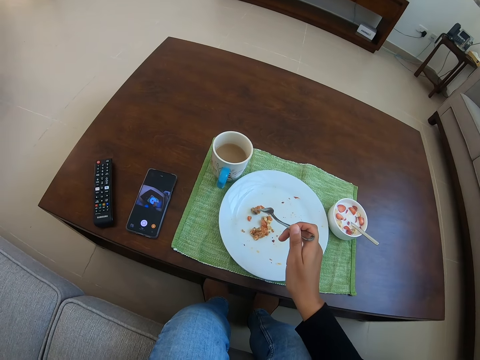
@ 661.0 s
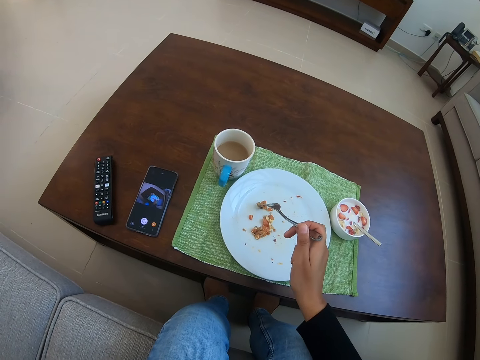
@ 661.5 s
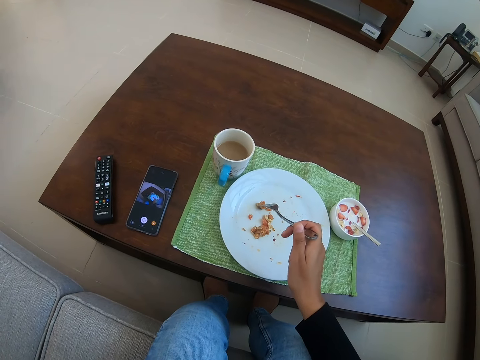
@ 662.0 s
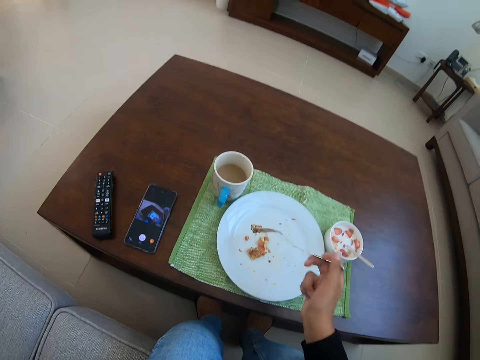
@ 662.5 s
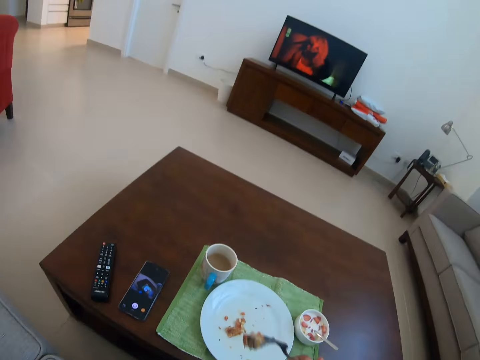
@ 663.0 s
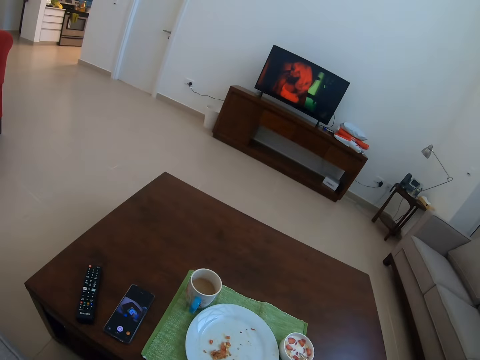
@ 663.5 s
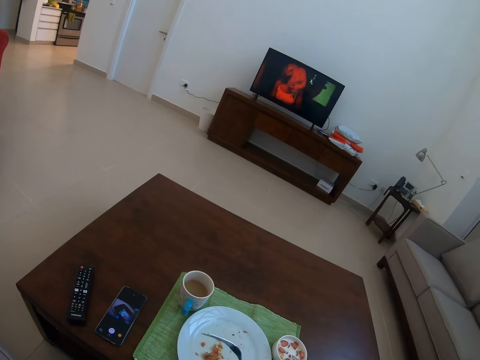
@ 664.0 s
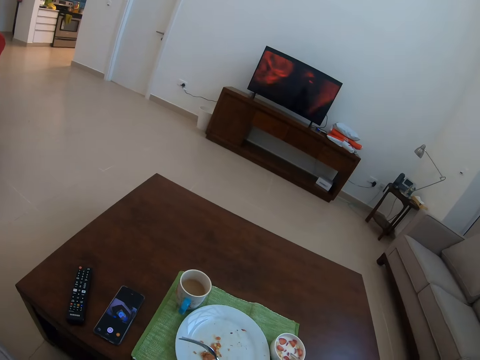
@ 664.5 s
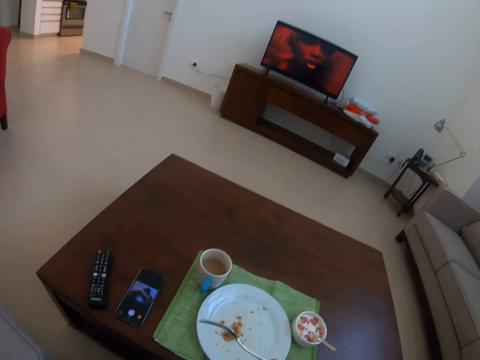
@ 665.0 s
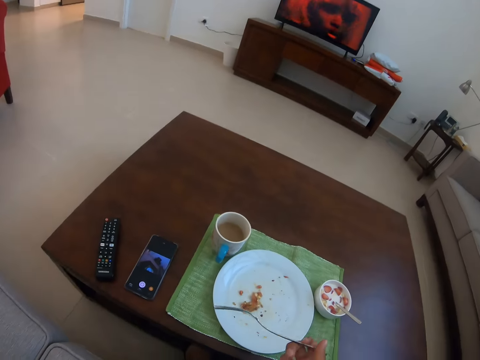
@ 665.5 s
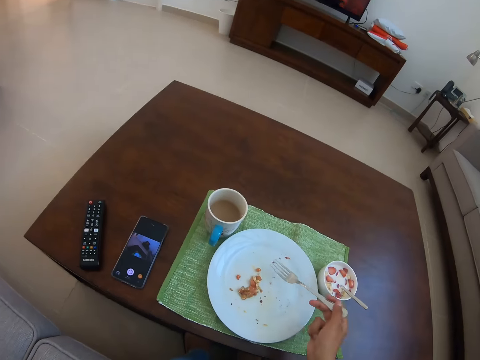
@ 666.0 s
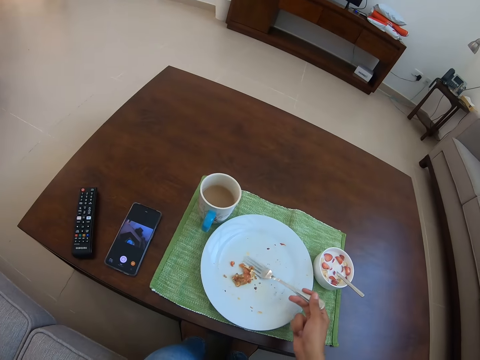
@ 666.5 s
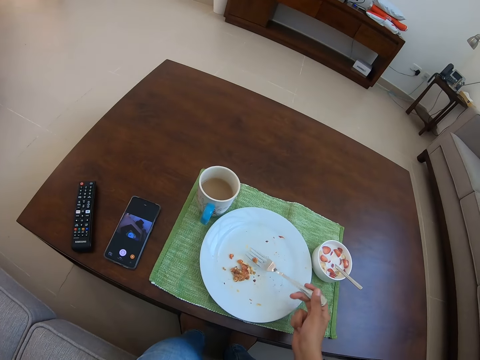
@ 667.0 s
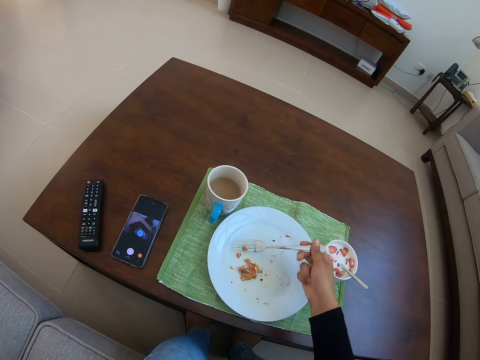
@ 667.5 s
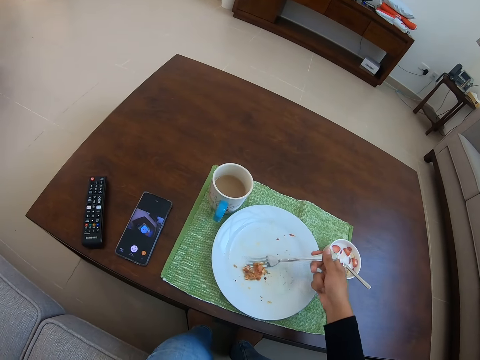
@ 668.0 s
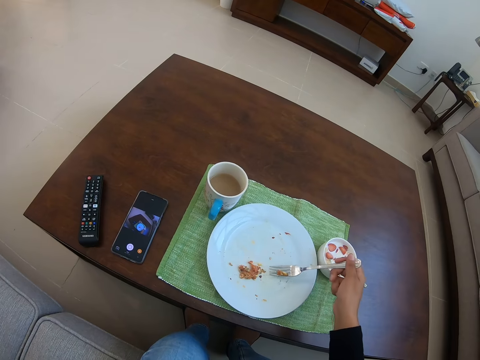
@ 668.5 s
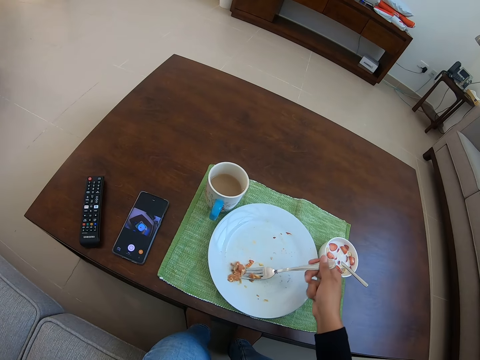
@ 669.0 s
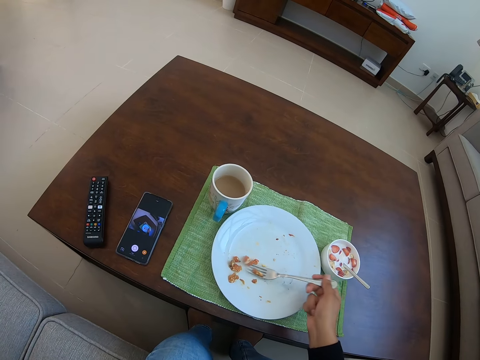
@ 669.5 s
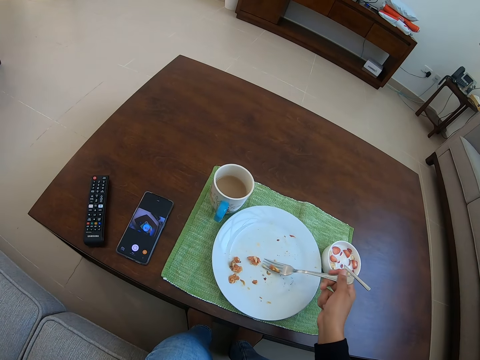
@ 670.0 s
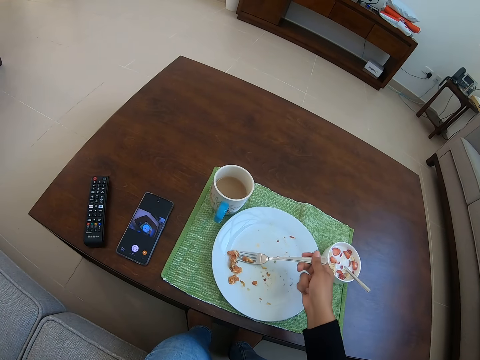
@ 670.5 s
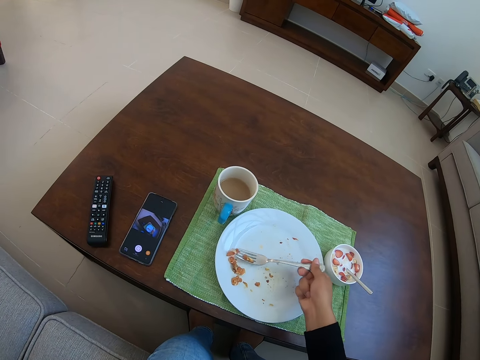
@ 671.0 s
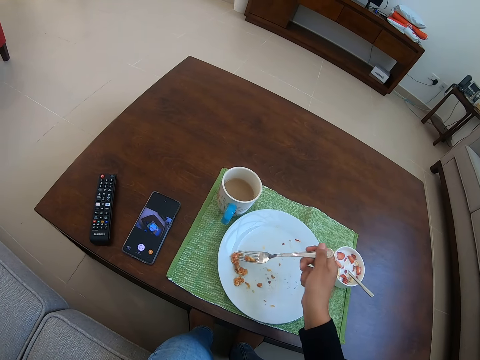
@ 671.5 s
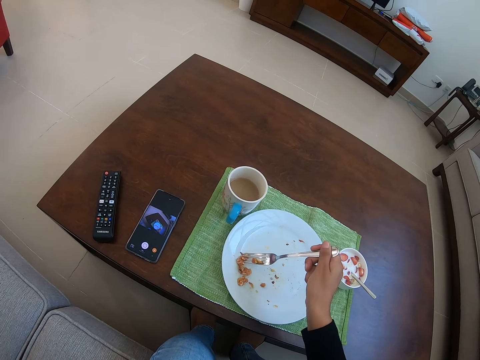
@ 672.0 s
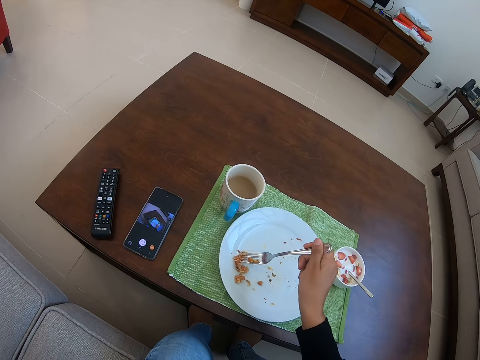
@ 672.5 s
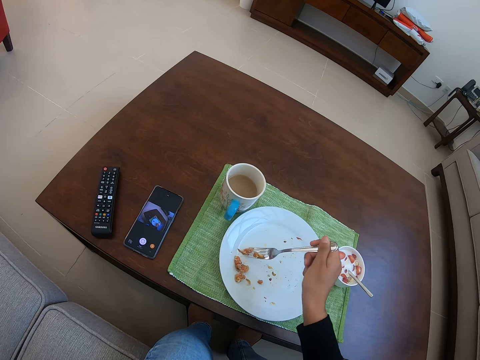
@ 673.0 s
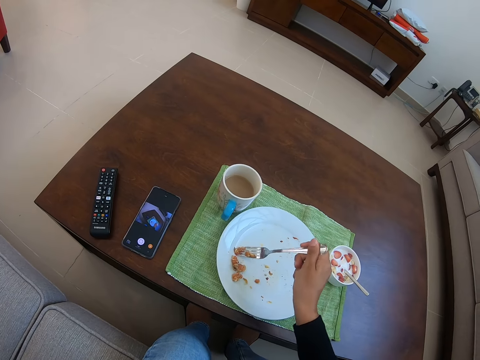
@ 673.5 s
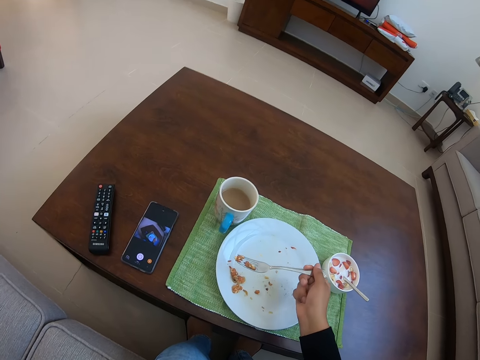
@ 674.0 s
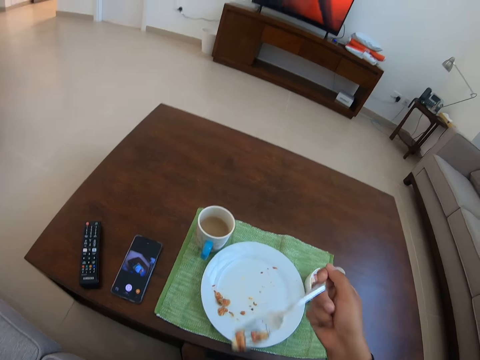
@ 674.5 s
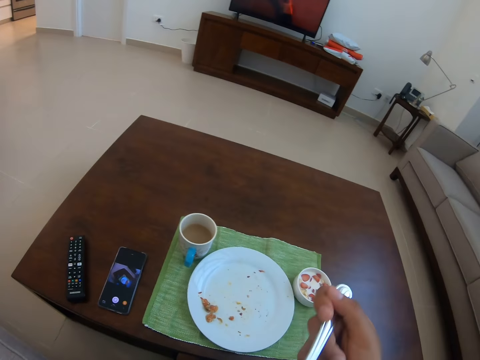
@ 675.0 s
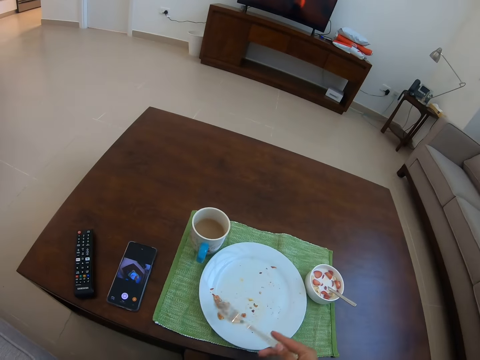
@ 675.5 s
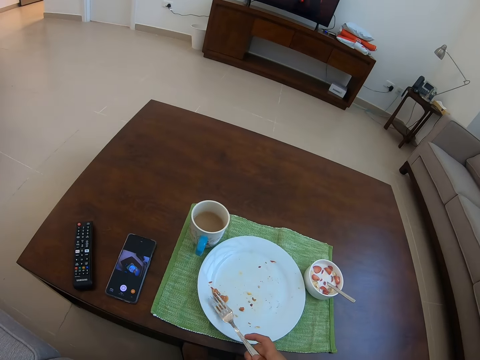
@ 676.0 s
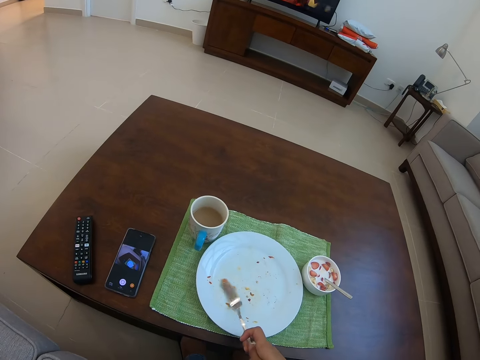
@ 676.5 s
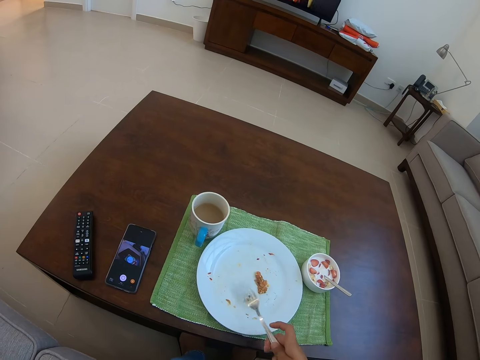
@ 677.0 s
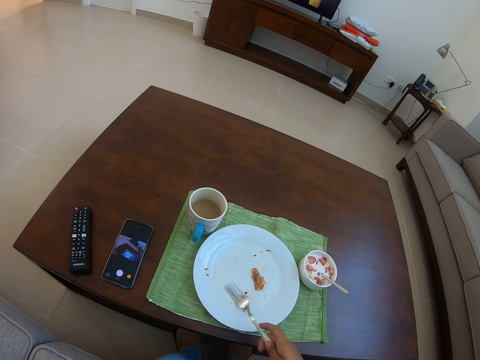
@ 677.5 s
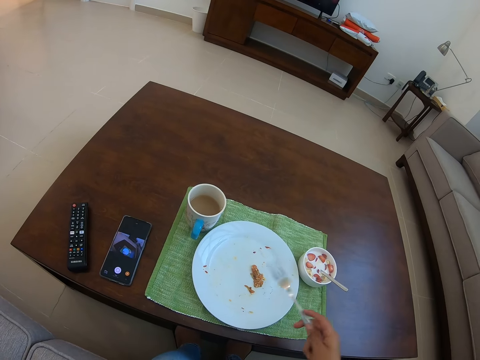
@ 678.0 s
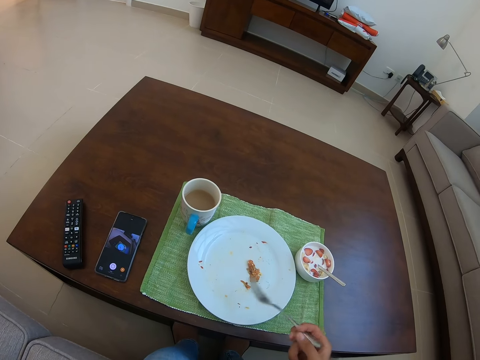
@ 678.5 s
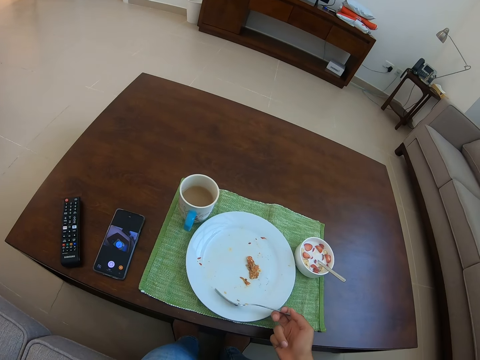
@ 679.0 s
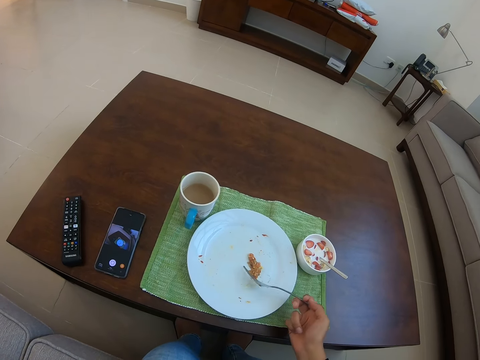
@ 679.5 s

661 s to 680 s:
The camera wearer eats snacks or food. They pick the food from the plate. They eat the food. They pick the food from the plate.

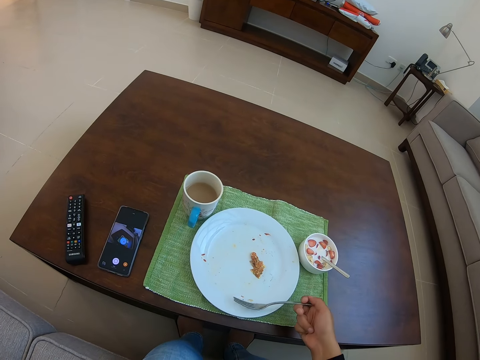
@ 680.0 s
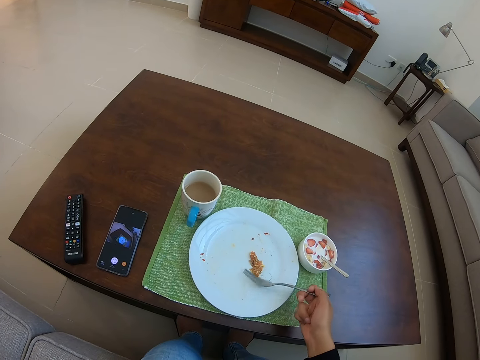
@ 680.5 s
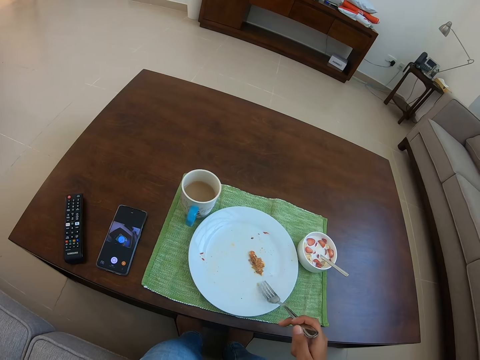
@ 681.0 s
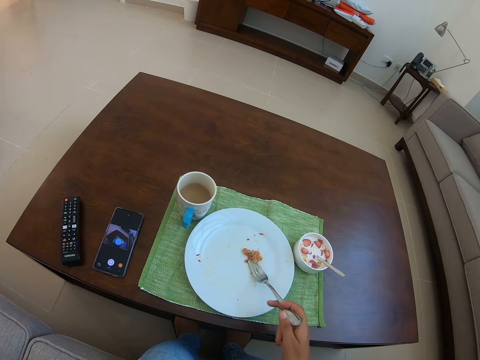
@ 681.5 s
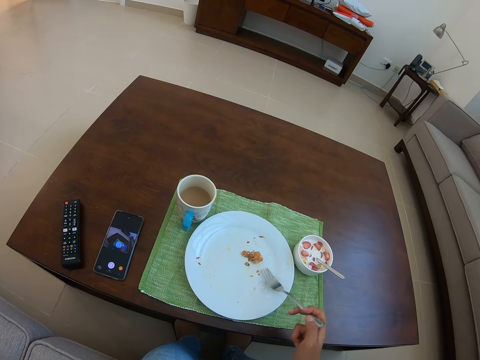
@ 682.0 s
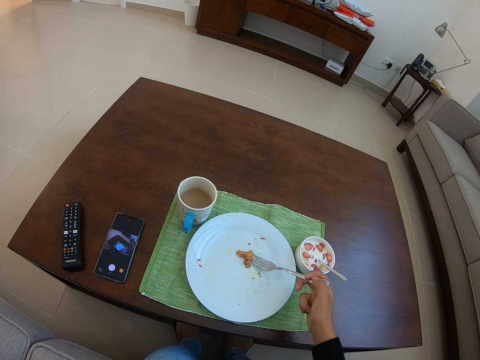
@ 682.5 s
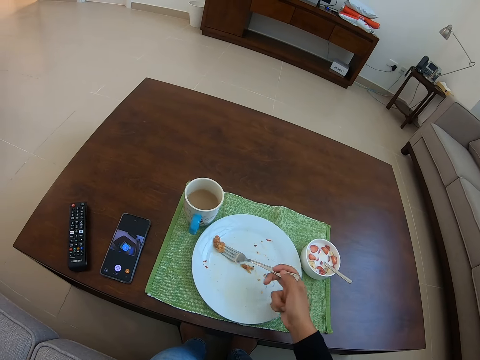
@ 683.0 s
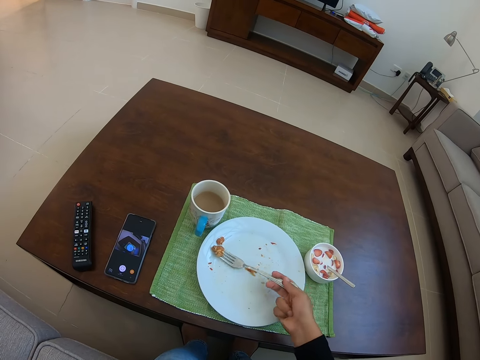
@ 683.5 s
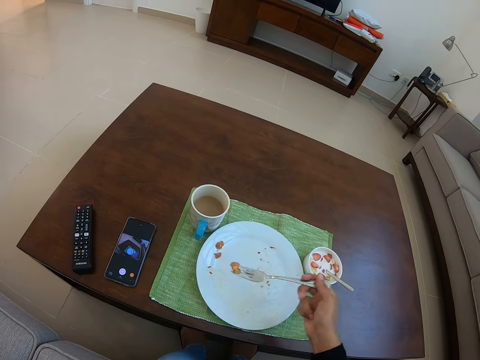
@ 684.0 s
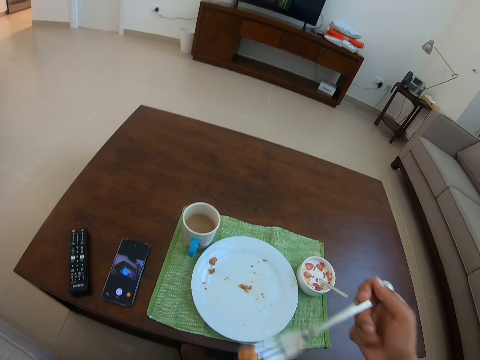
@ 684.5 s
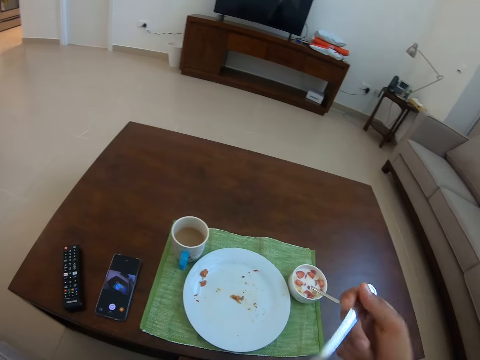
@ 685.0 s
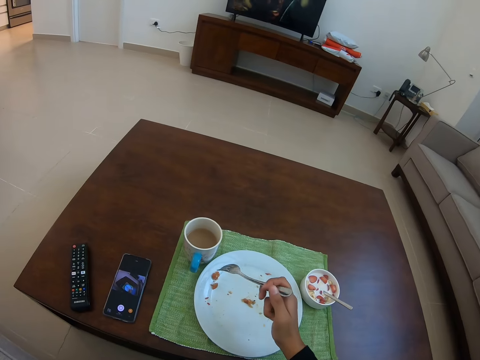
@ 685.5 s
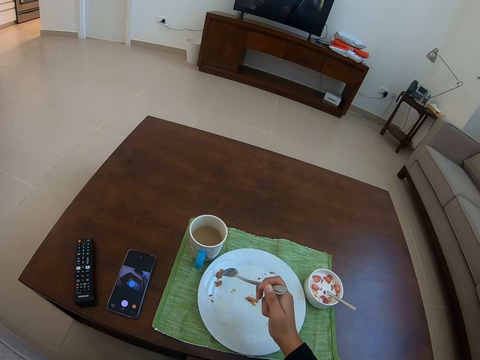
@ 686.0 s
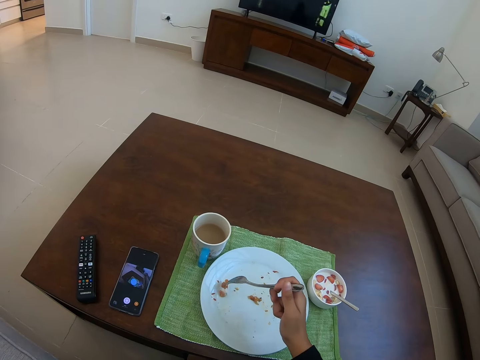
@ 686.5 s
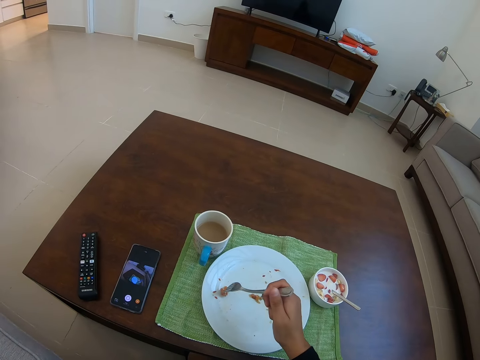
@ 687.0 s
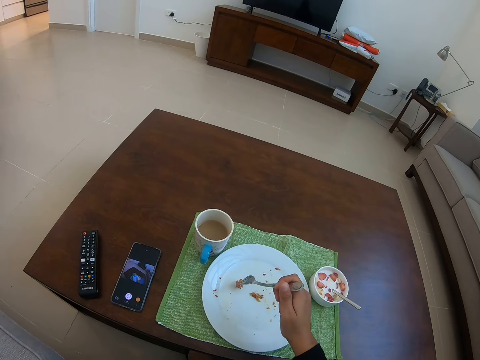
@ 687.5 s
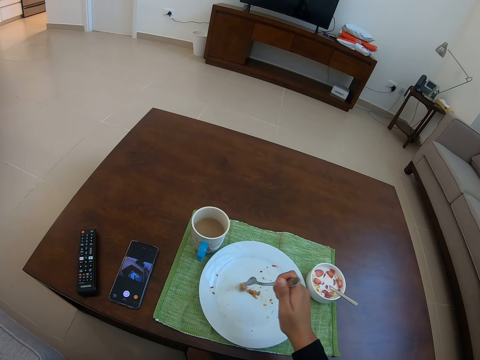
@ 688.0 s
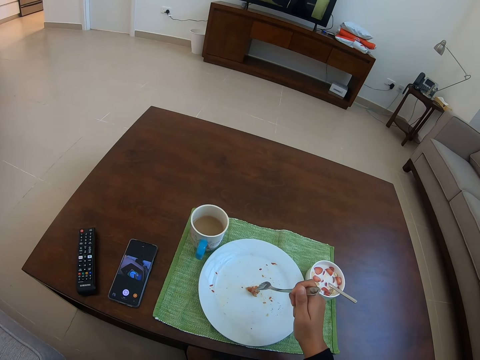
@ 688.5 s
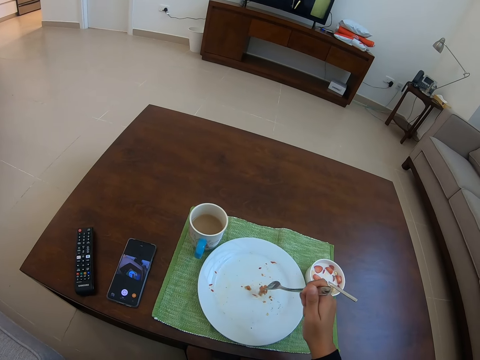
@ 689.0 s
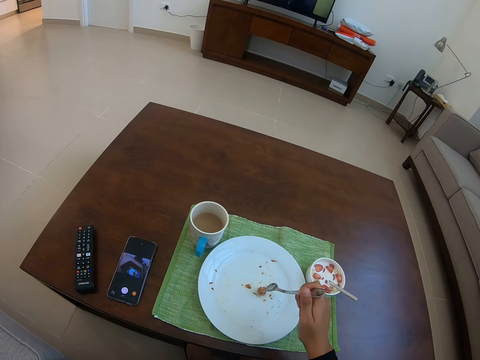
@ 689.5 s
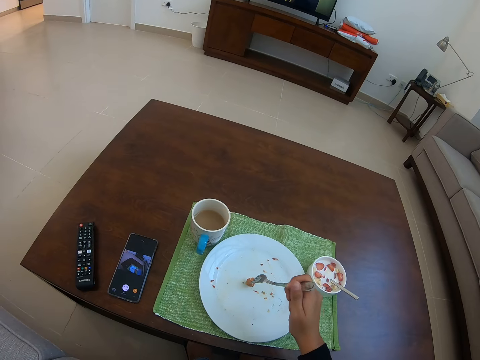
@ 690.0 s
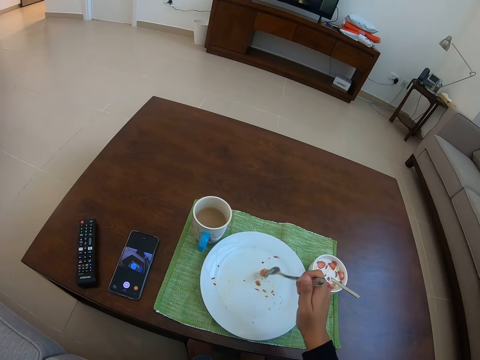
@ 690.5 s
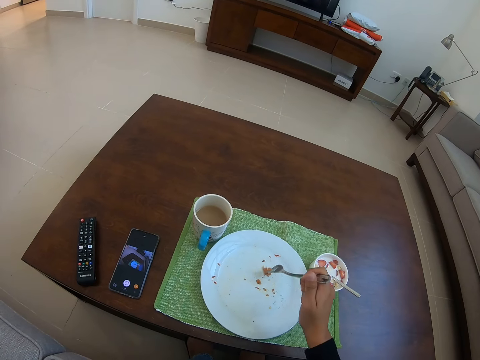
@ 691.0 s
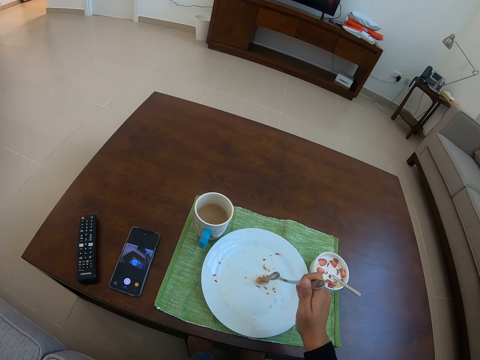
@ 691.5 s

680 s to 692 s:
The camera wearer eats snacks or food. They pick the food from the plate.
